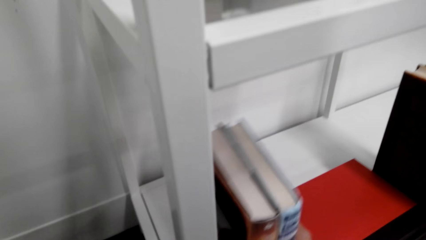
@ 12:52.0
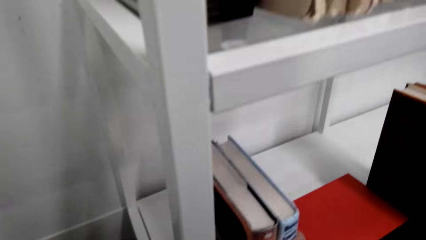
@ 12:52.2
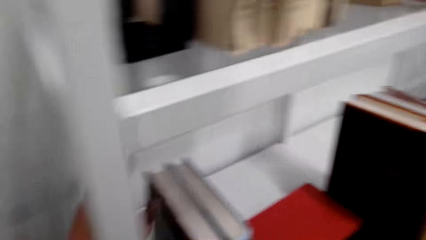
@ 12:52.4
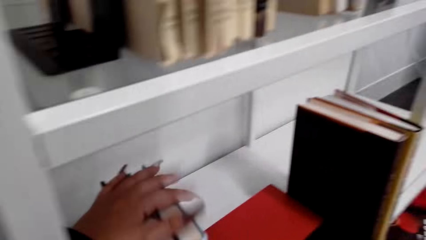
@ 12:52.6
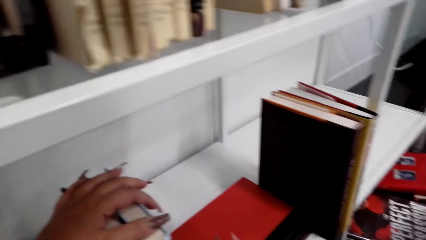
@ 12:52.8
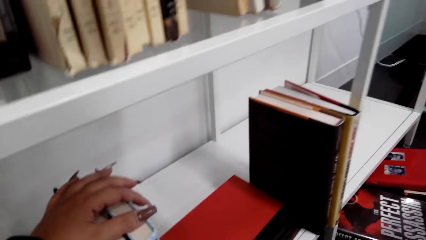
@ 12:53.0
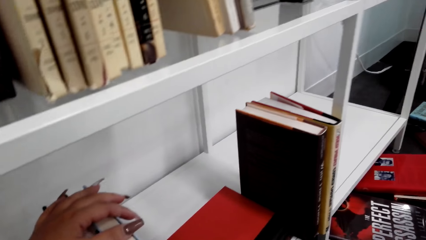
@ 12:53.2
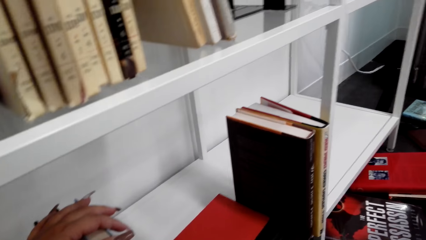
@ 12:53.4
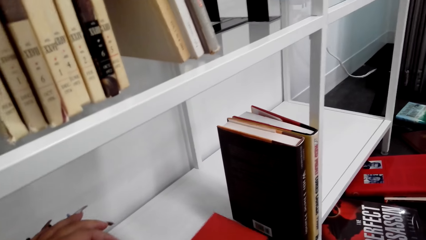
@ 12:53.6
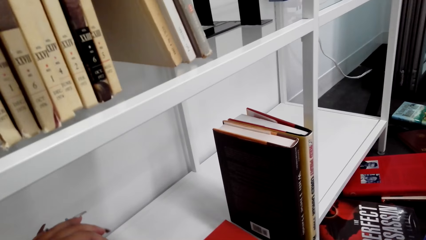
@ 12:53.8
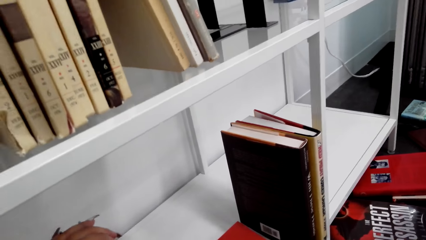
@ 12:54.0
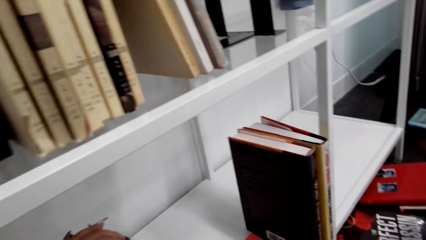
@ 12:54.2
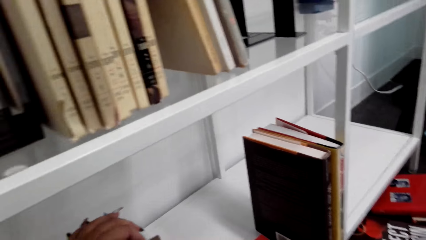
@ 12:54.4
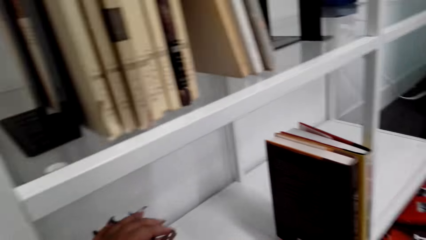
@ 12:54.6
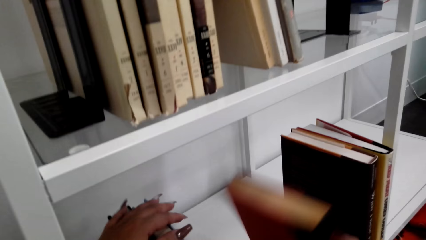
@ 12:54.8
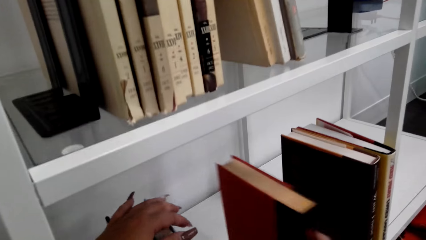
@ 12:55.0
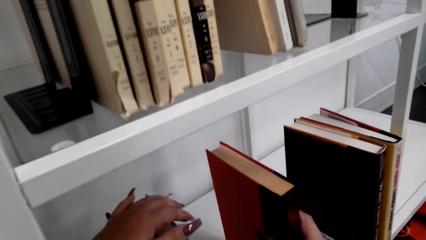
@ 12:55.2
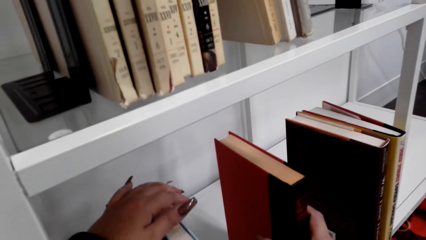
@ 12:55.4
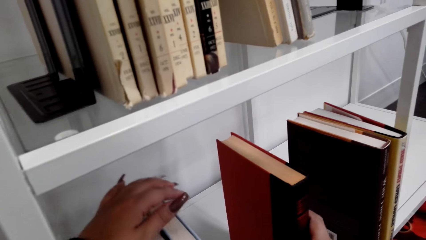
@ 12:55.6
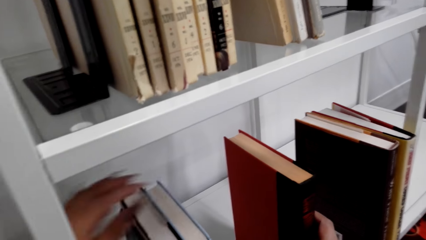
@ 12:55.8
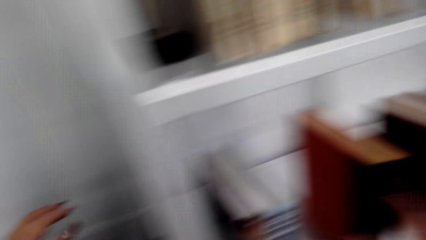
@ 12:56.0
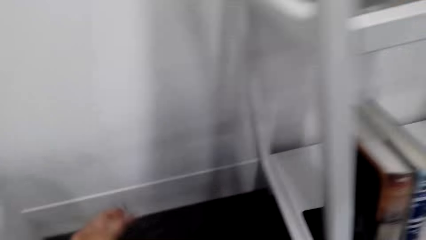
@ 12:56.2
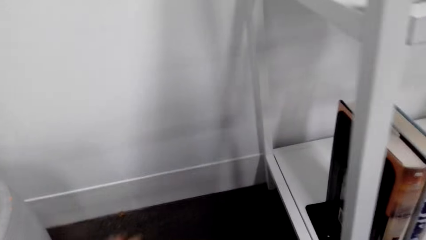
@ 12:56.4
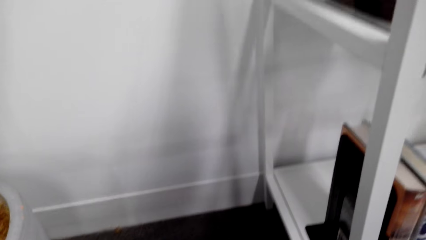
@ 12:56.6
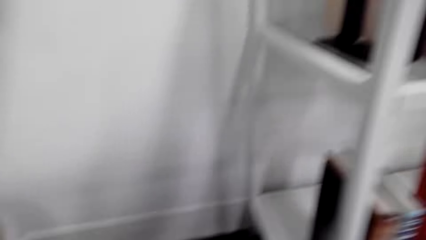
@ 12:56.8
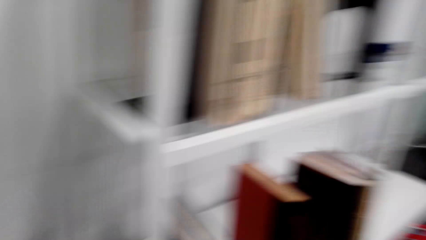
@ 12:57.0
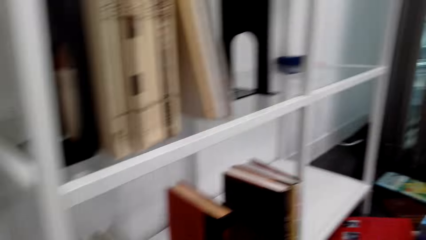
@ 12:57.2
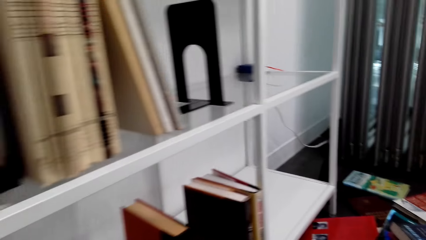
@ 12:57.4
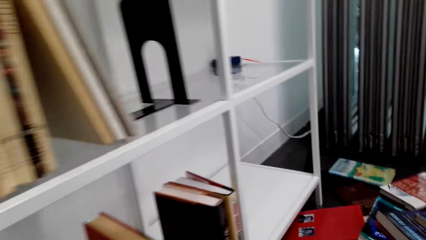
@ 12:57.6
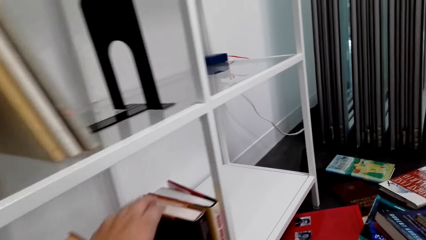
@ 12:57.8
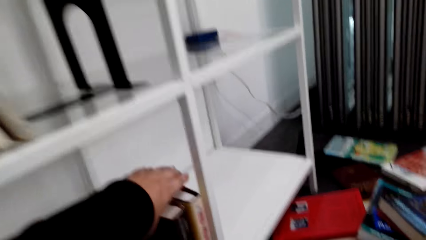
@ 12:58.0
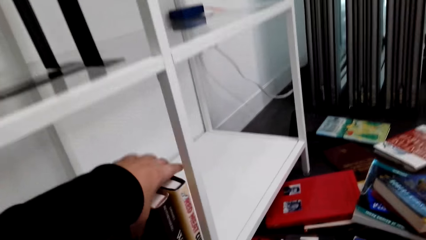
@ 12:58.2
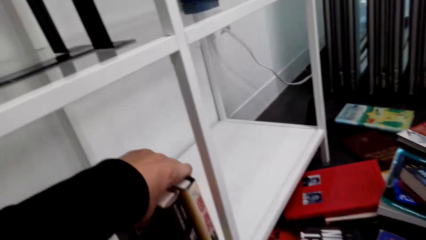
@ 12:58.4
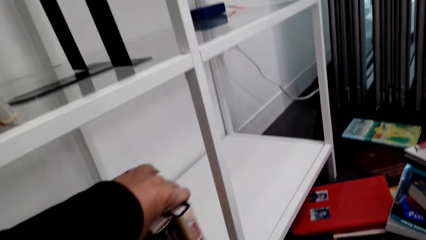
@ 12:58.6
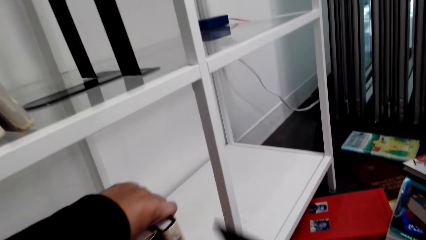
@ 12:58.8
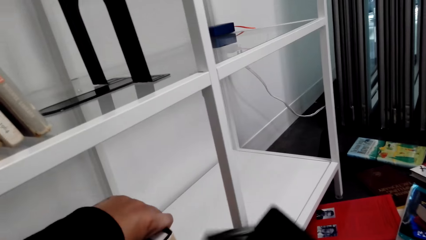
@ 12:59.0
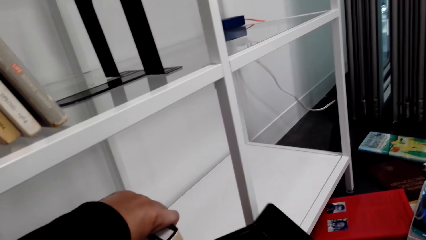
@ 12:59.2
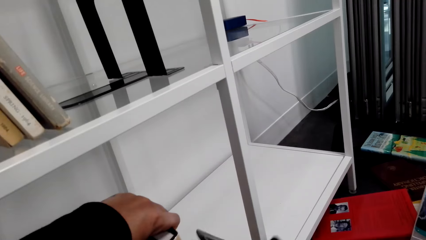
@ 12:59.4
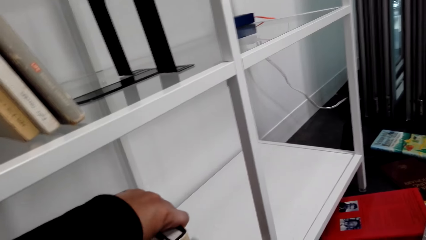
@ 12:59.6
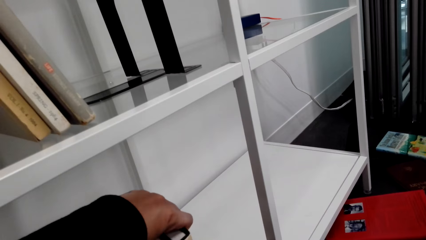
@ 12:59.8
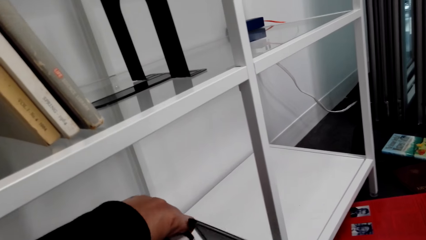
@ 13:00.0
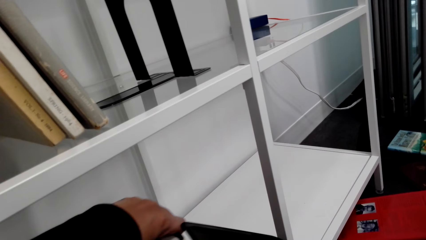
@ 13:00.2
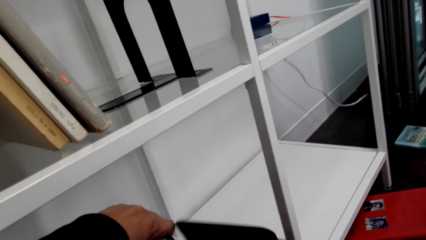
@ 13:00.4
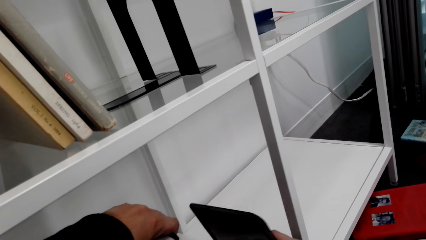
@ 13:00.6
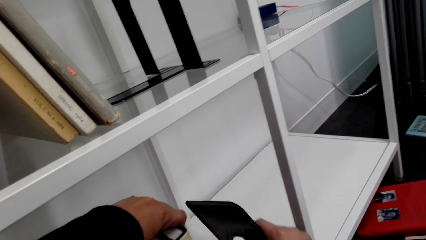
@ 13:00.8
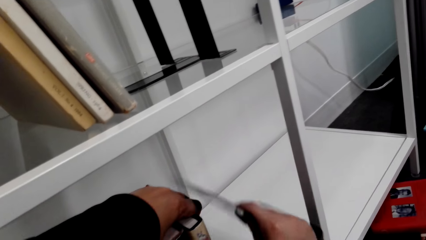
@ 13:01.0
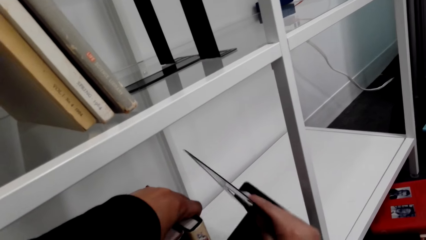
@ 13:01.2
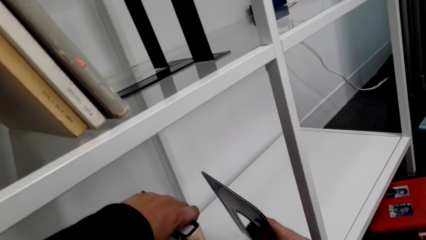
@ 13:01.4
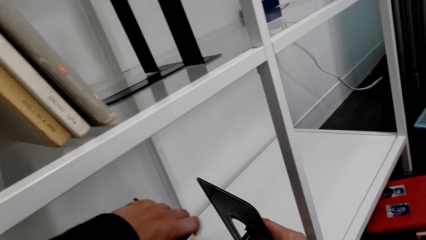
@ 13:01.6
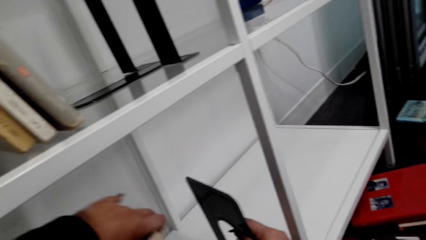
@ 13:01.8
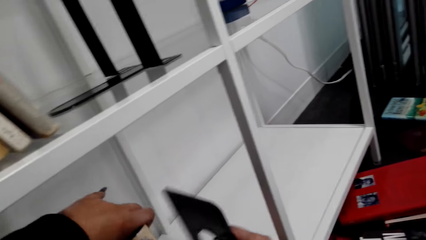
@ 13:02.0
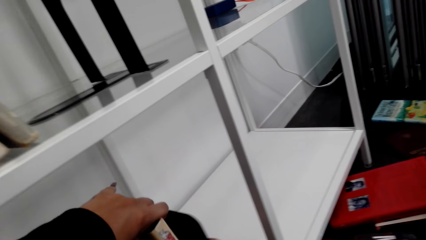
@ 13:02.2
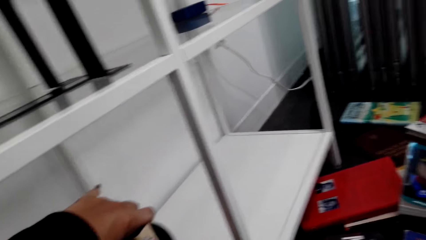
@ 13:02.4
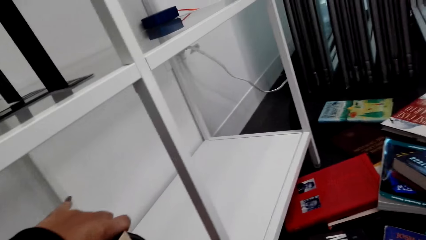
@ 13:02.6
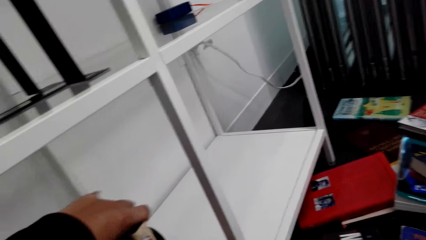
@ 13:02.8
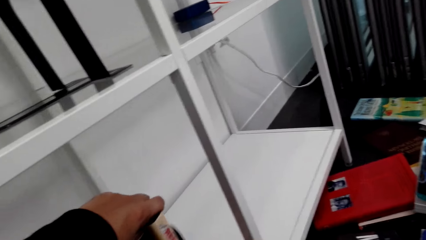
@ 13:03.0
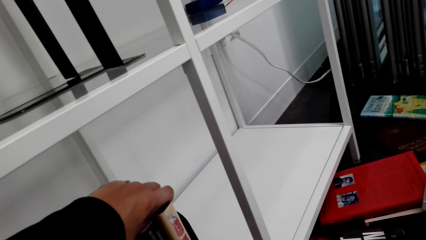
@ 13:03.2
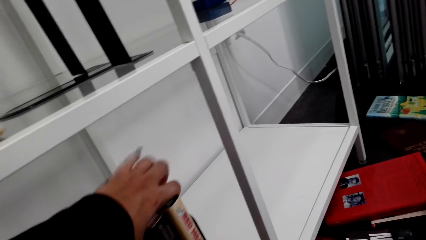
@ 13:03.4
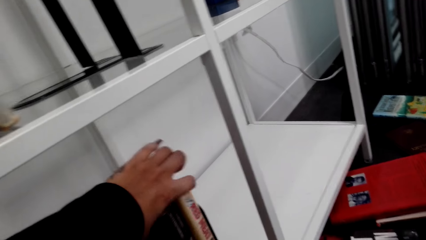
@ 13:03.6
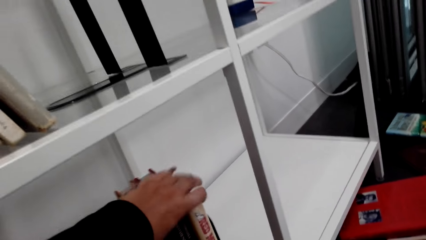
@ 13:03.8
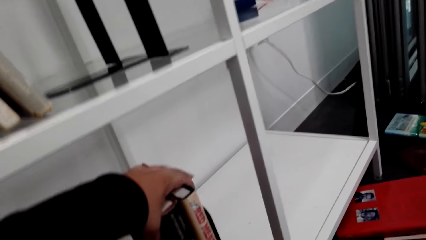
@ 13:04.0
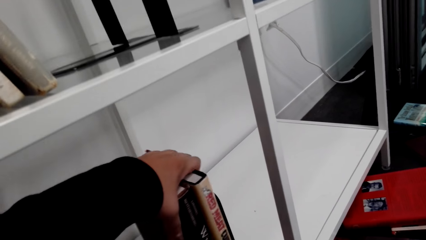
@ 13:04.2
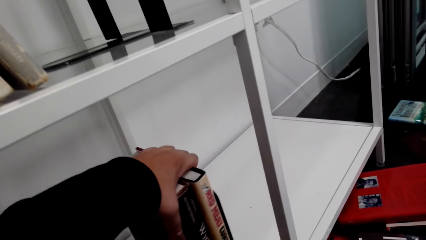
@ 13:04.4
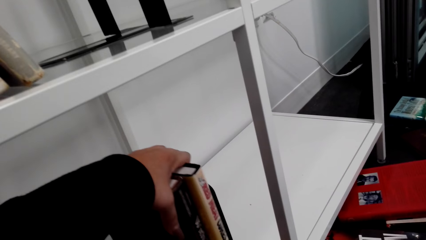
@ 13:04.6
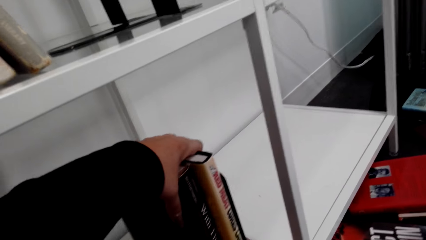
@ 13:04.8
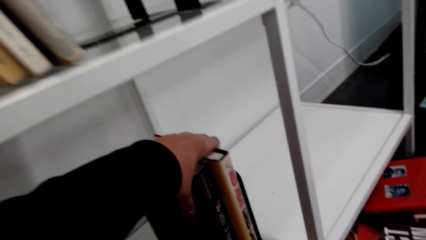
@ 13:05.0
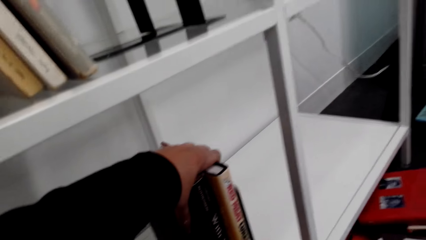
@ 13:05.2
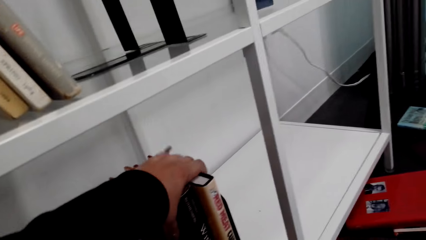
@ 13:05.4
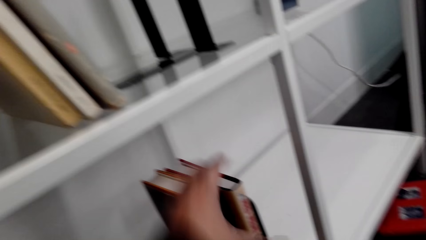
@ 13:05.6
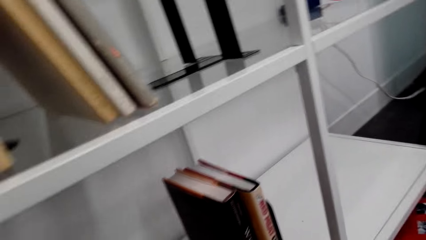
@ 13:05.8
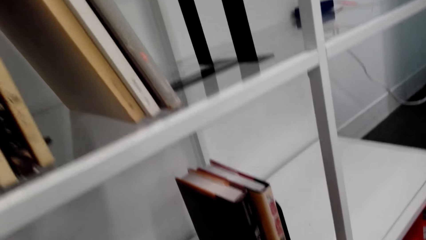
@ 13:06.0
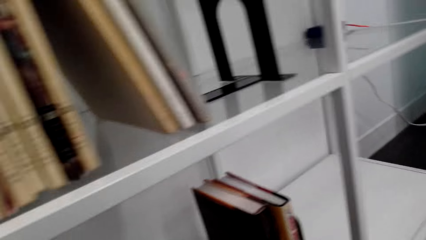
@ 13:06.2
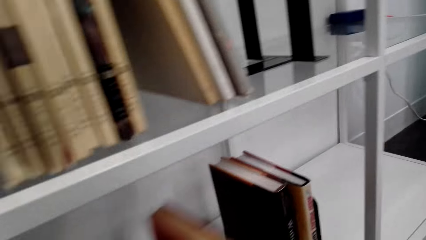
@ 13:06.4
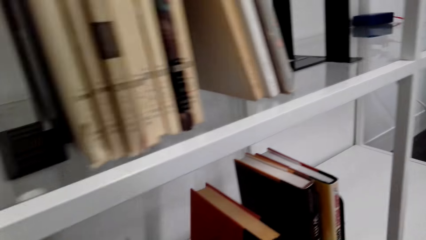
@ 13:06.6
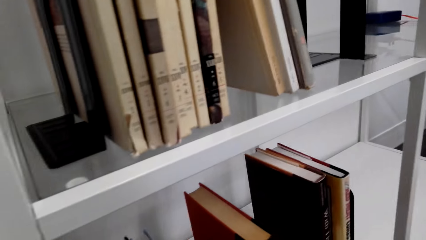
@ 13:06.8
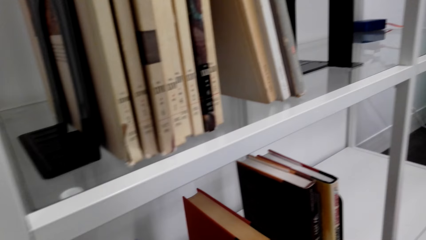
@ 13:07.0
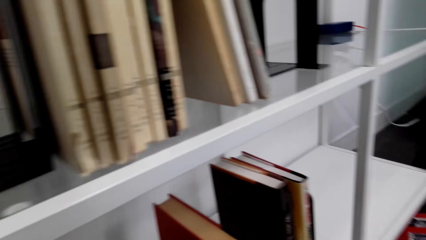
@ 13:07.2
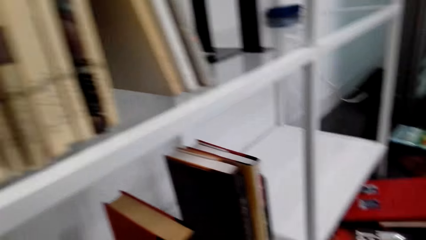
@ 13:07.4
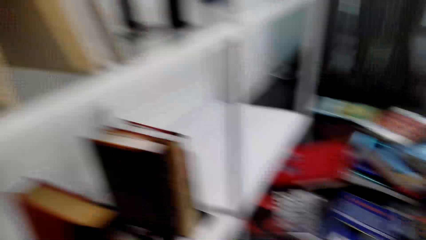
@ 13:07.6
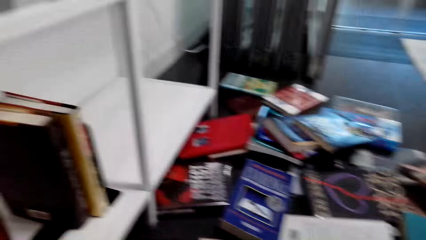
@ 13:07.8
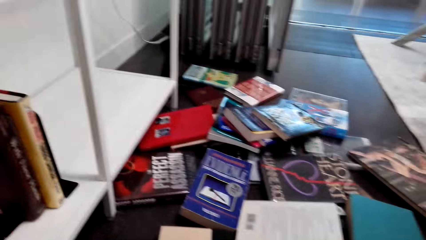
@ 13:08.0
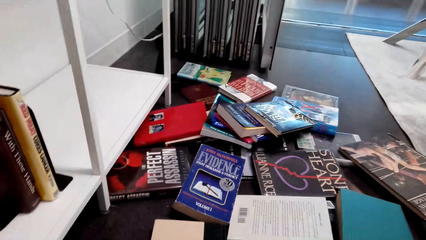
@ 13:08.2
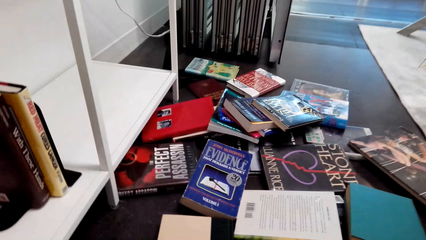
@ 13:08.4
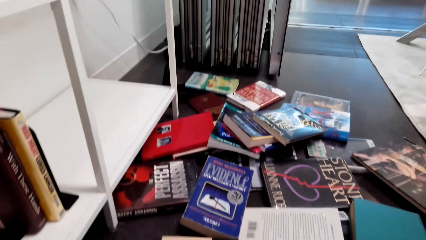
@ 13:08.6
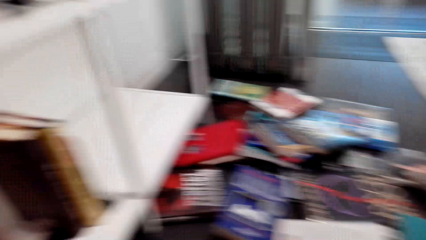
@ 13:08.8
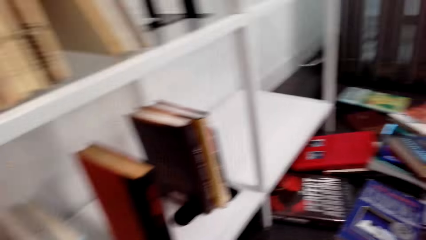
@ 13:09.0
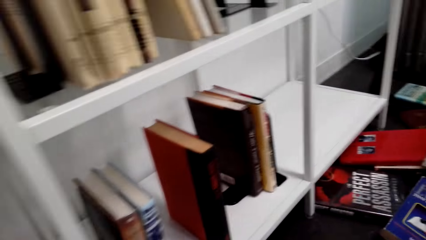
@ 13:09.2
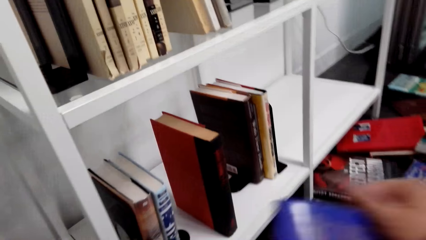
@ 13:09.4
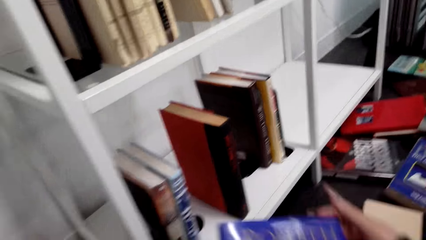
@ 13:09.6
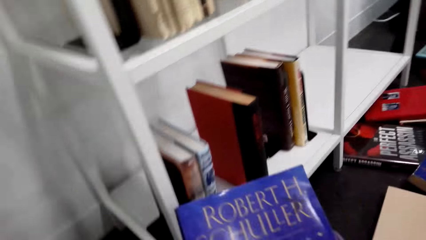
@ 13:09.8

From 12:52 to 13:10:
The camera wearer arranges the books on the shelf. They hold the books. They place the stand on the bookshelf. They arrange the books. They hold the books with something. They look at the books on the table.
